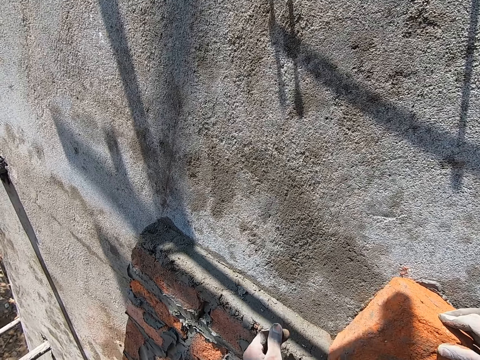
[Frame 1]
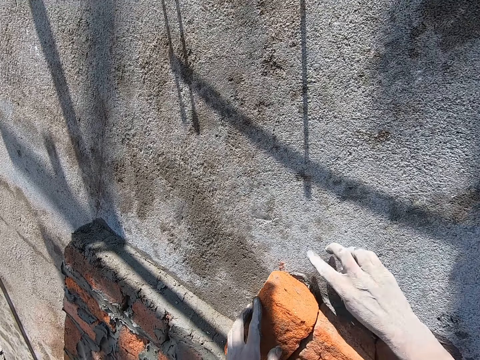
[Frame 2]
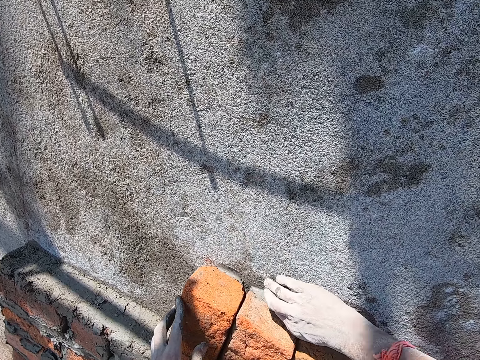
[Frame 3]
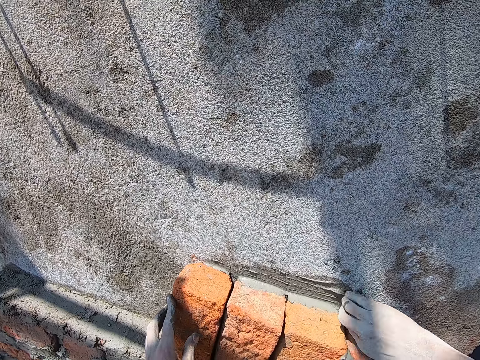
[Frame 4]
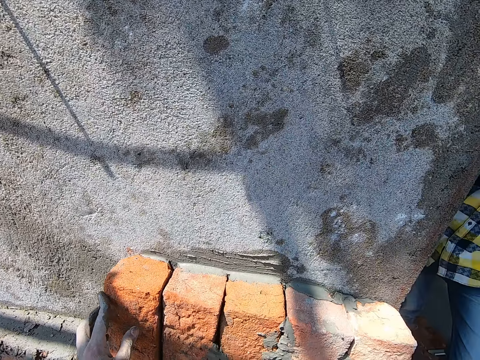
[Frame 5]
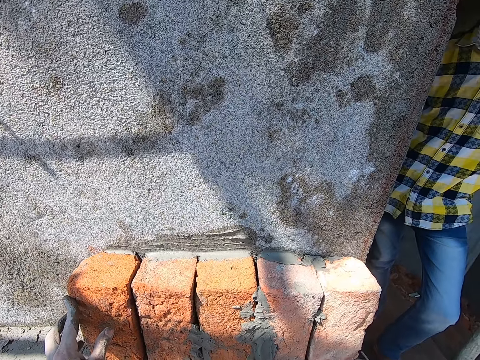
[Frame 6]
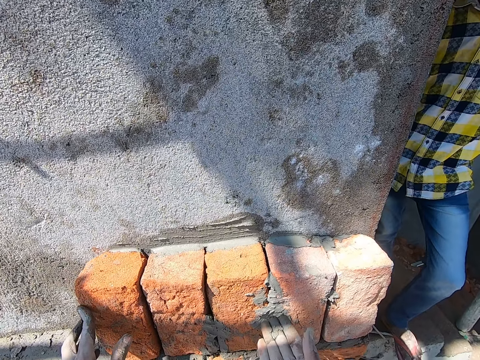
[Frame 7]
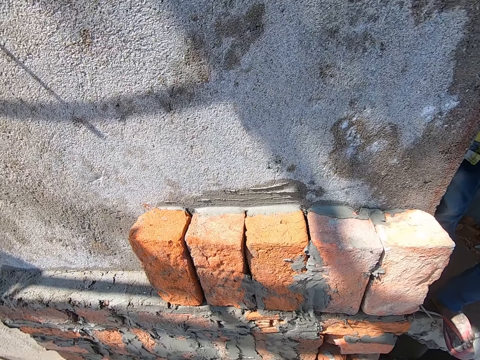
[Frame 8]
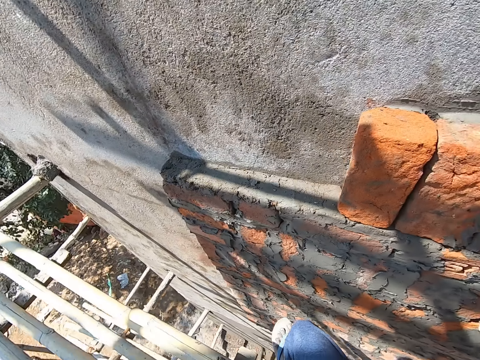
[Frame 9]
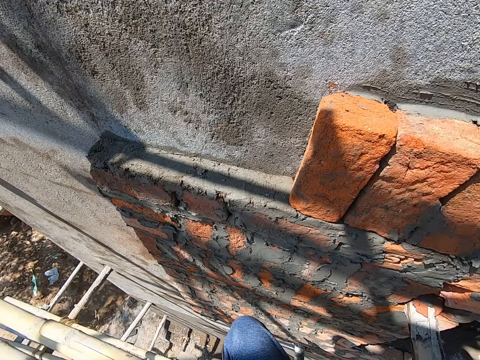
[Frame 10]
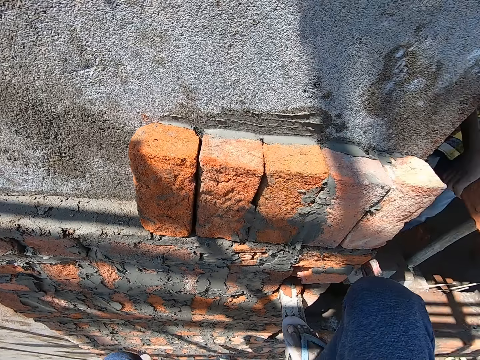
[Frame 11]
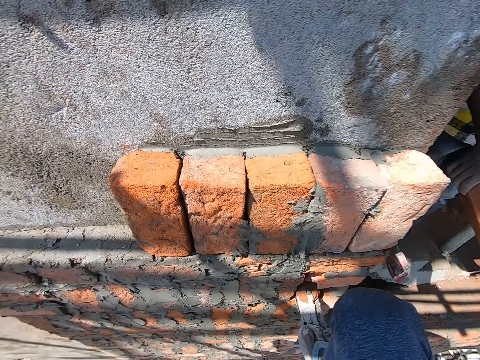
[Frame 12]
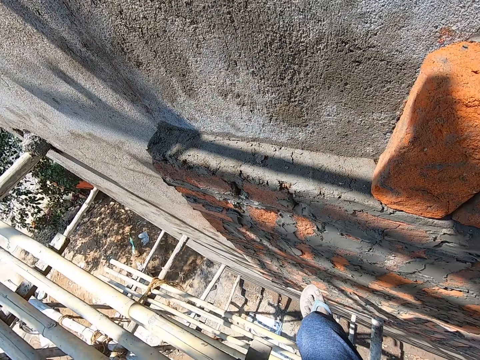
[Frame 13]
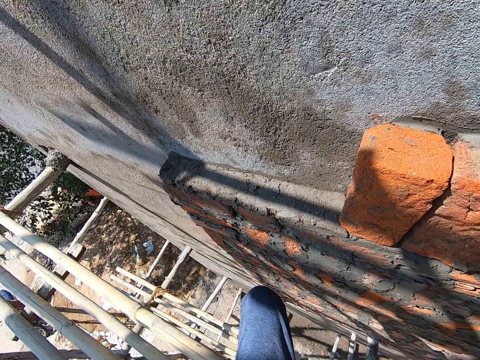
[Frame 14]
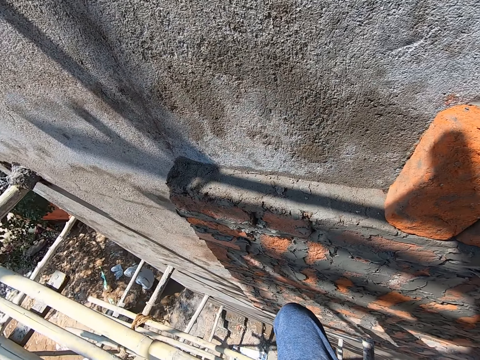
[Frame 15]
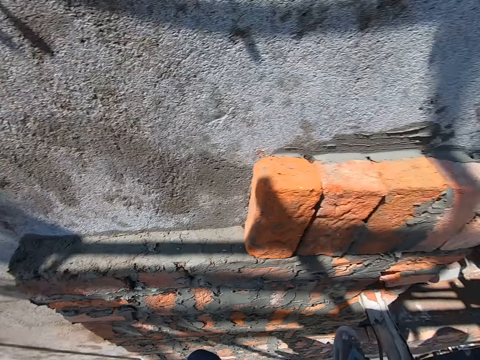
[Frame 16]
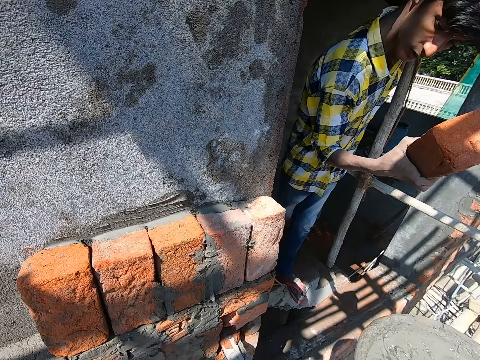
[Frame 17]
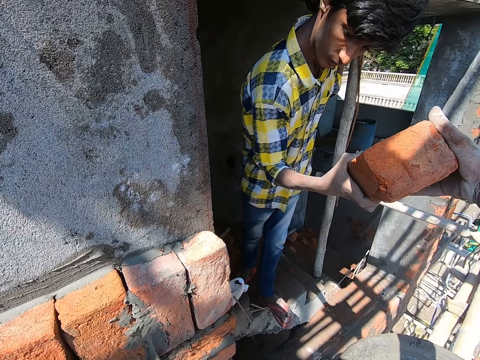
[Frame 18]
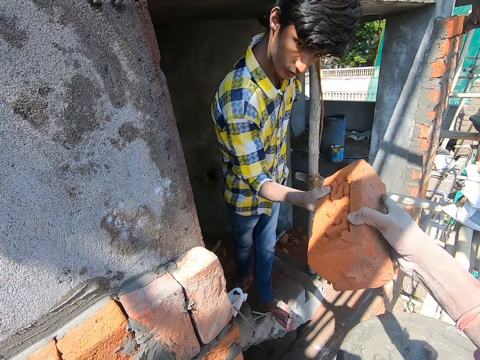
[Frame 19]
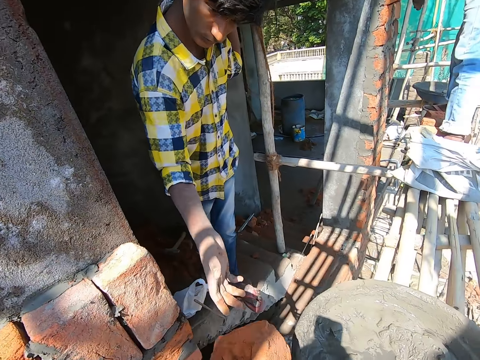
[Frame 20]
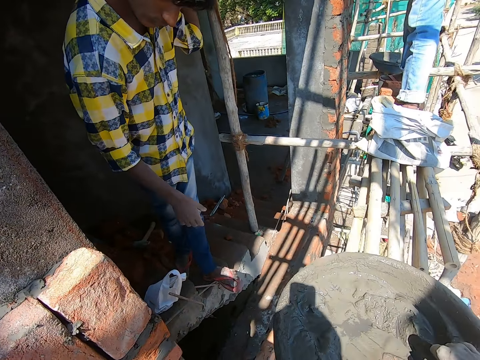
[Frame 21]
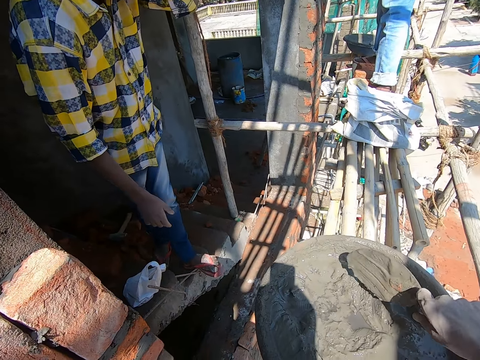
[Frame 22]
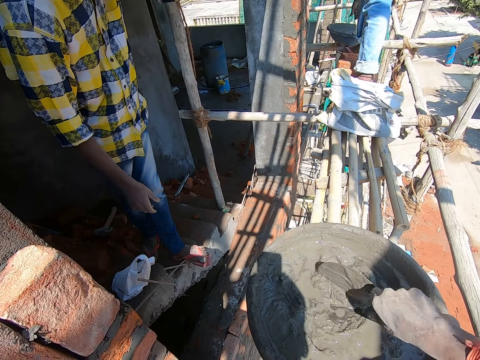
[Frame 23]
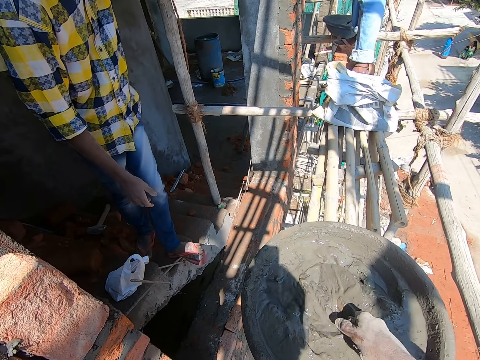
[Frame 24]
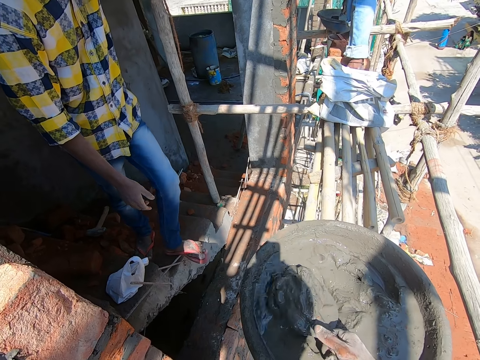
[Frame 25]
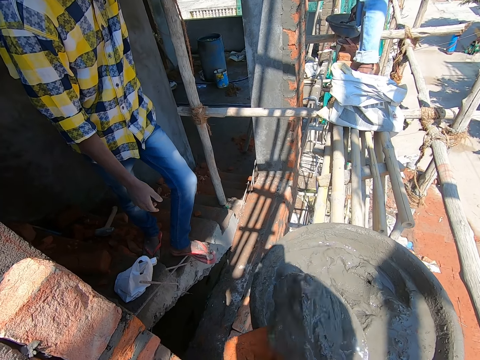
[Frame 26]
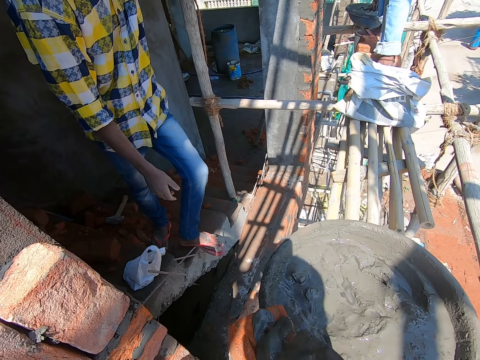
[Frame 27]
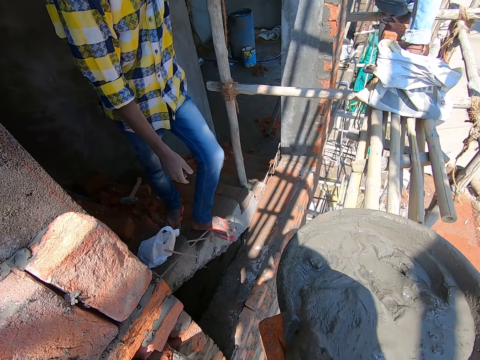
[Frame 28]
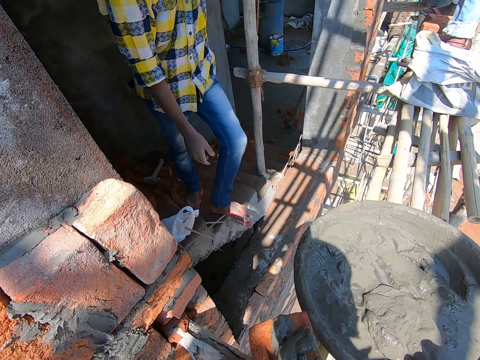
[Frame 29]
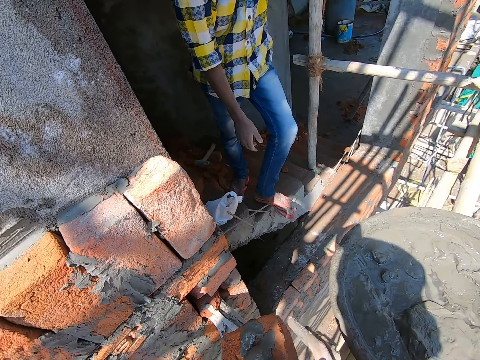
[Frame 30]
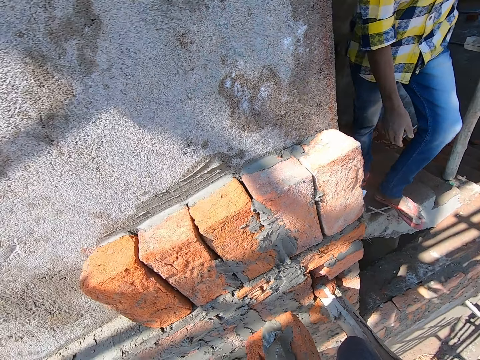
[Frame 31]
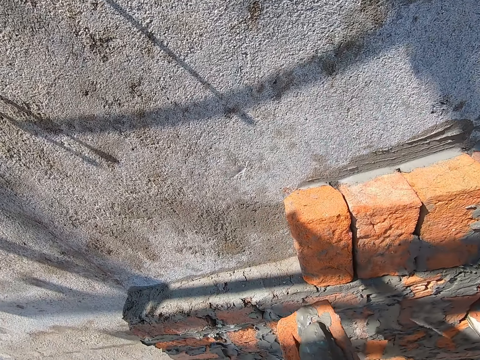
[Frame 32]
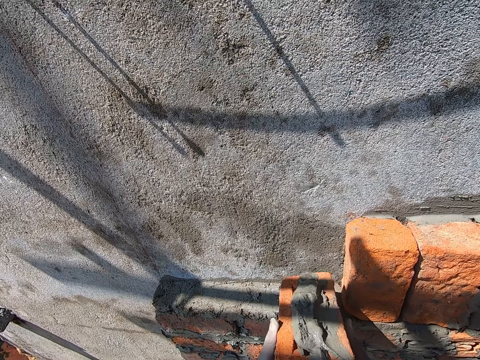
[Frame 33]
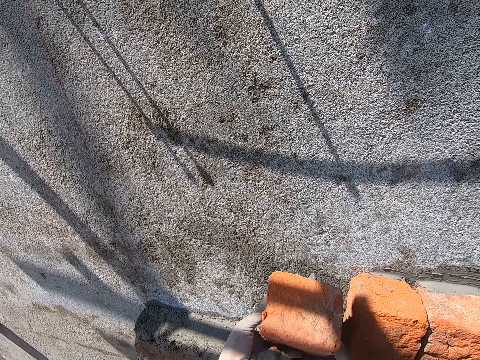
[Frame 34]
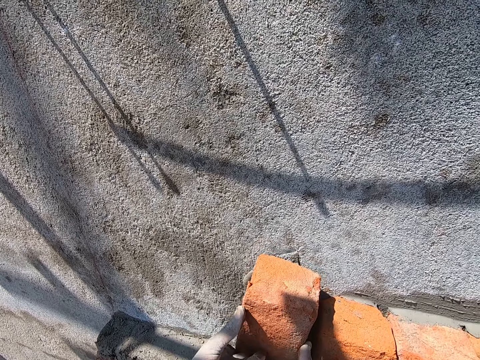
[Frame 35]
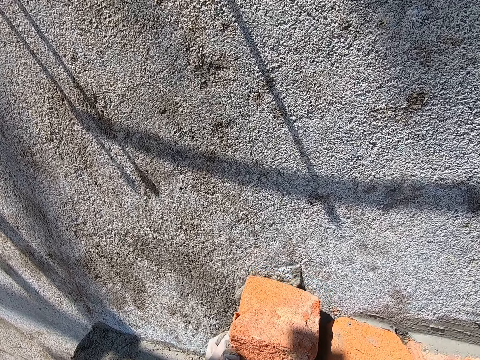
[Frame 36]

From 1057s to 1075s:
The camera wearer spreads the cement mix on the brick with his right hand. He takes the mortar on the wall. He looks down. He moves on the scaffold. A man hands the camera wearer a brick. The camera wearer takes the brick from the man with his right hand. He scoops cement mix from the bowl with the trowel in his right hand. He takes the trowel. He pours the cement mix on the brick with the trowel in his right hand. He drops the trowel in the bowl of cement mix with his right hand. He spreads the cement mix on the brick with his right hand. He converses with the man. He moves the brick to the wall. He places the brick on the wall with his hands.

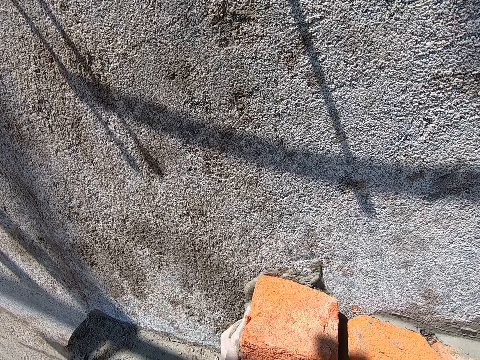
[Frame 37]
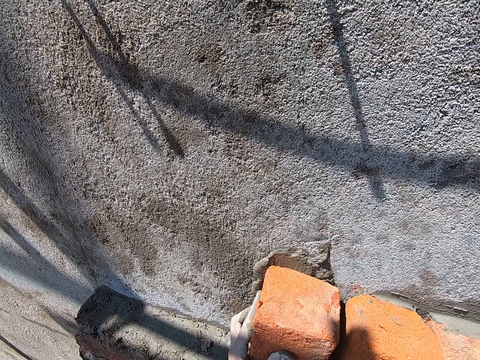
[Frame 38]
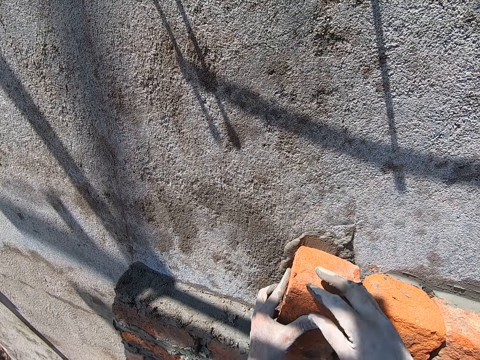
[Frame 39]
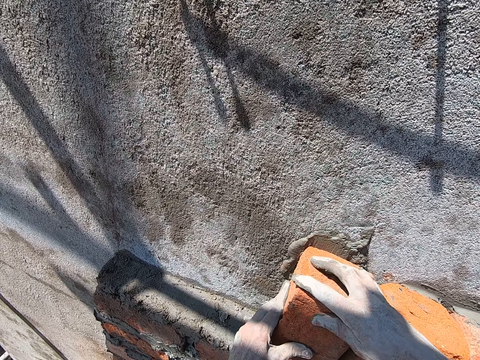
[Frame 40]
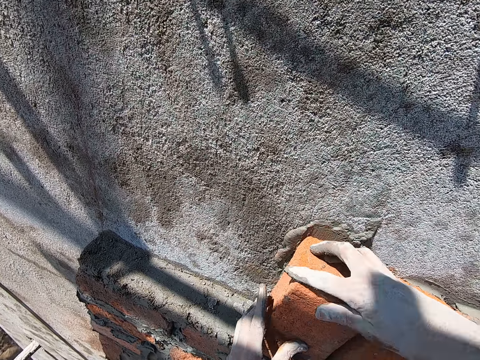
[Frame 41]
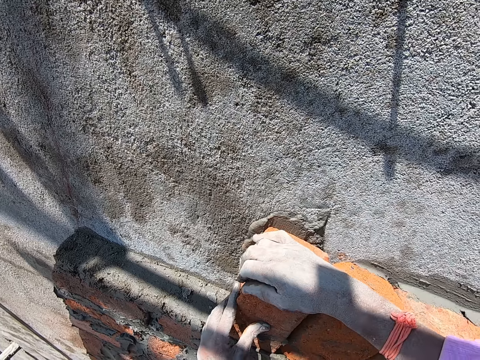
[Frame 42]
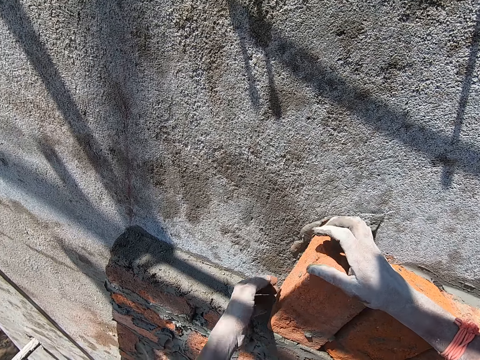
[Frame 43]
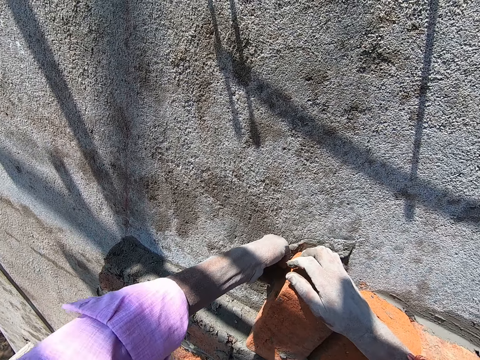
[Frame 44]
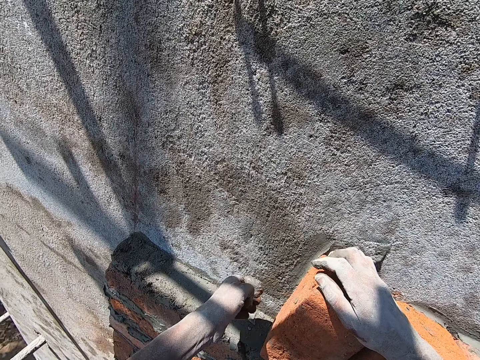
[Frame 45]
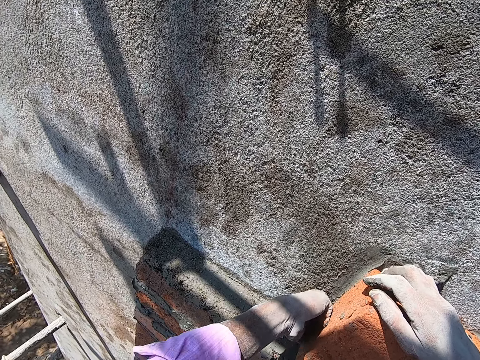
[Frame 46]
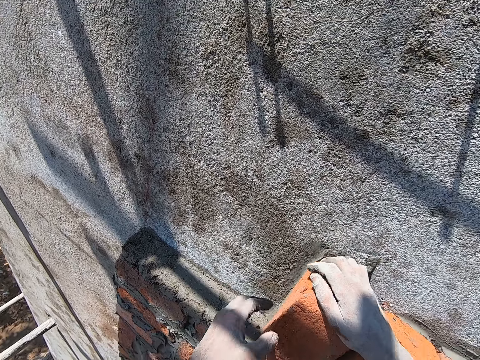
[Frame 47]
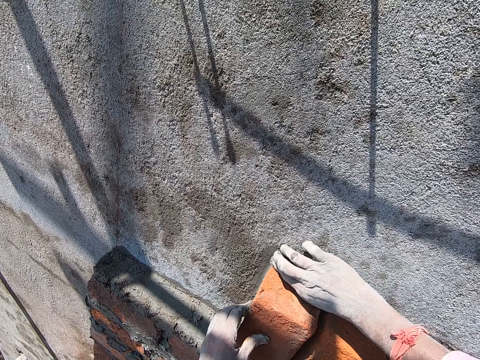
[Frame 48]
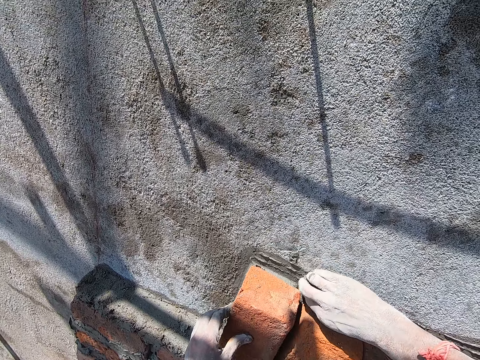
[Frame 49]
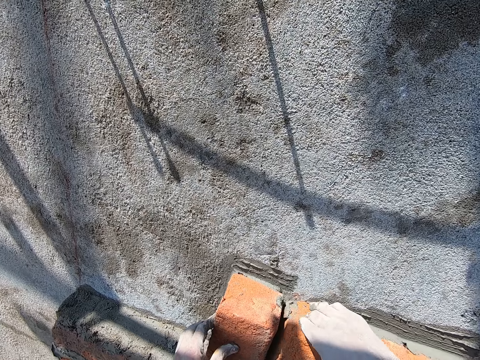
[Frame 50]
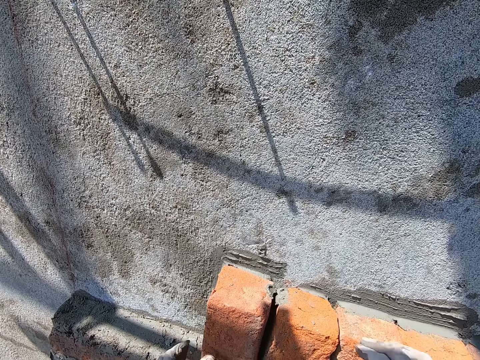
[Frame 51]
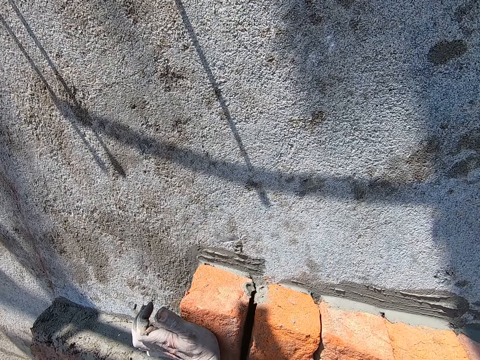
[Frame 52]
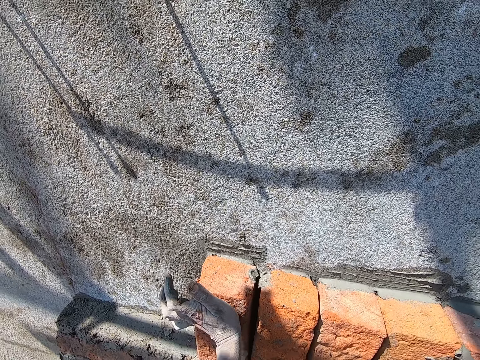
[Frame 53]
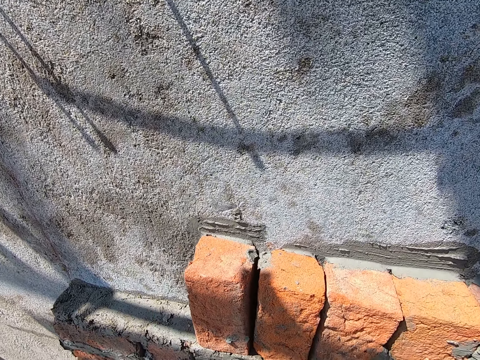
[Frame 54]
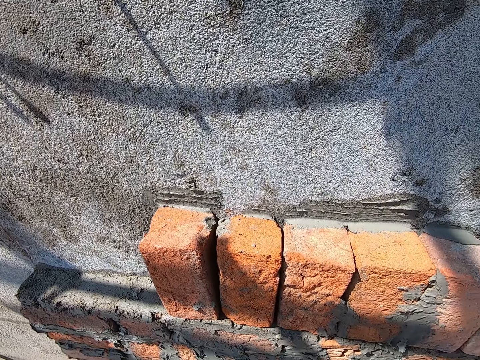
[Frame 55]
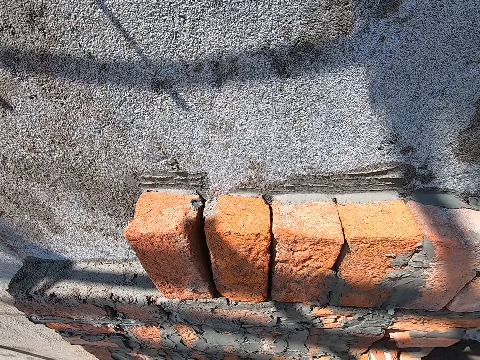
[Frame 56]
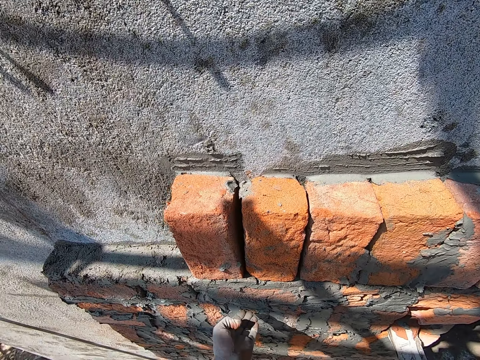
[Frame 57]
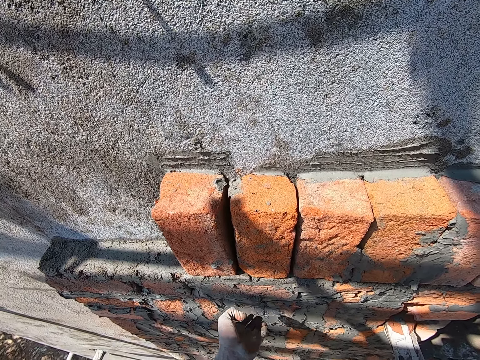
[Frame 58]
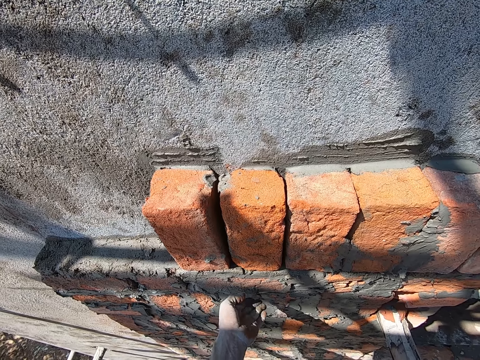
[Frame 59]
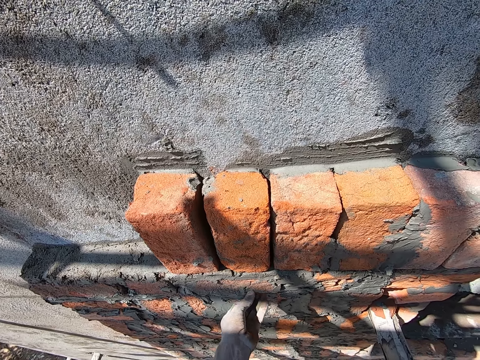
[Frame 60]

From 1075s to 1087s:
The camera wearer spreads the cement mix on the brick with his left index finger. He takes mortar. He spreads the cement mix on the brick with his right index finger. He hits the brick on the wall with his left hand. He looks at the wall. He spreads the cement mix on the bricks with his left hand. He touches the mortar on the bricks.
